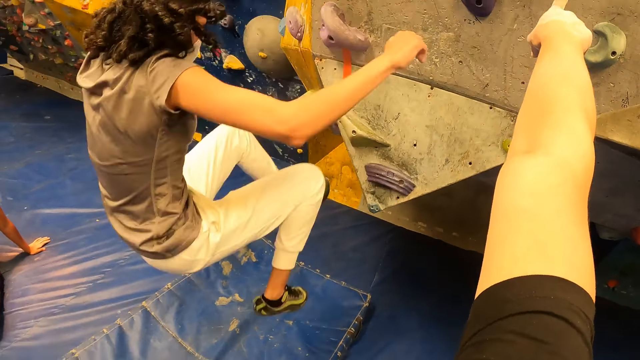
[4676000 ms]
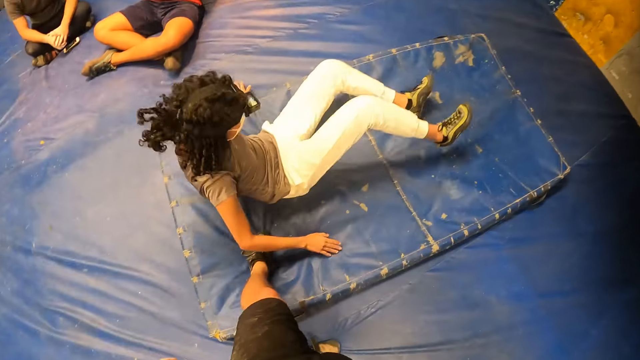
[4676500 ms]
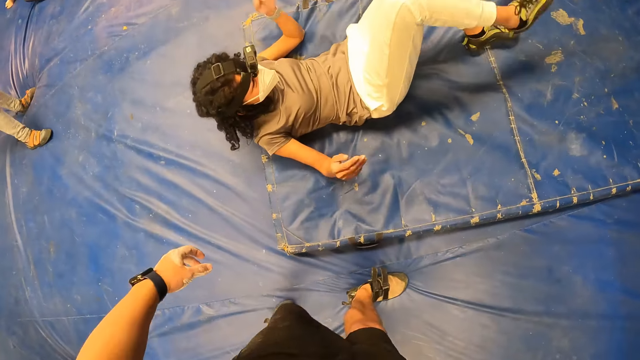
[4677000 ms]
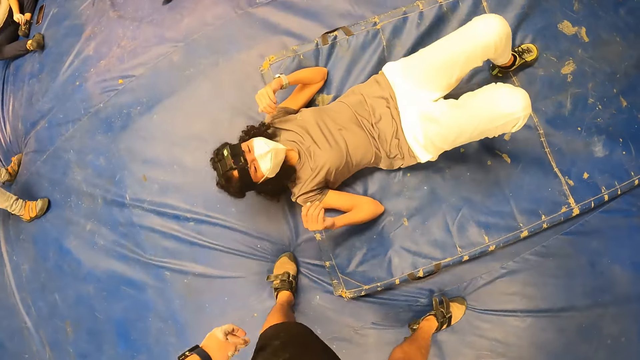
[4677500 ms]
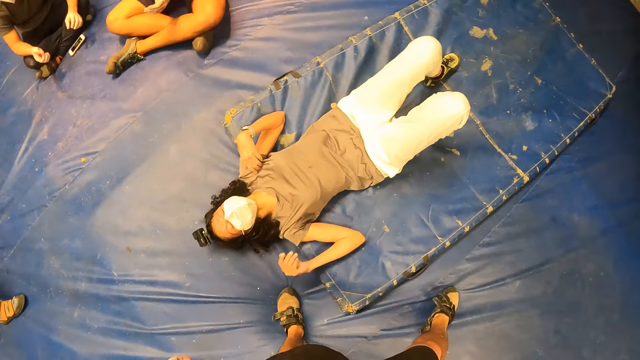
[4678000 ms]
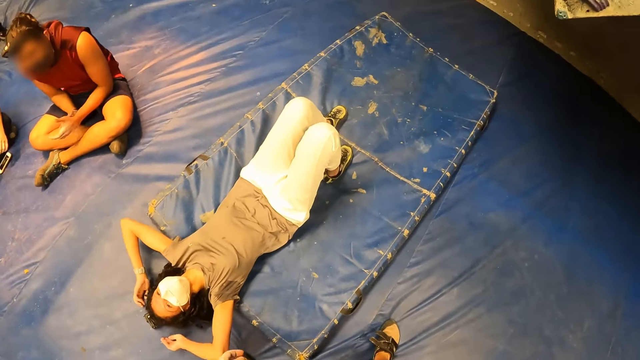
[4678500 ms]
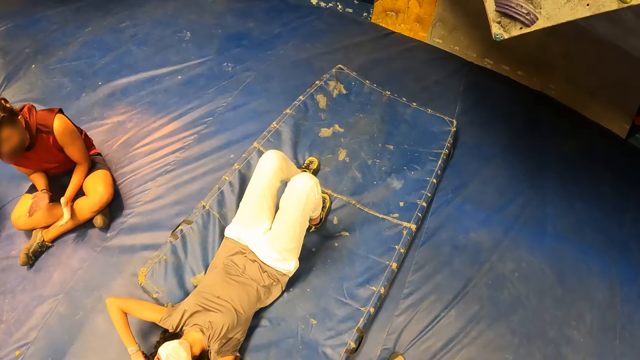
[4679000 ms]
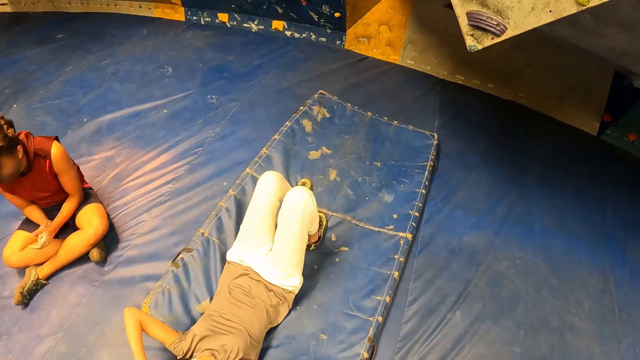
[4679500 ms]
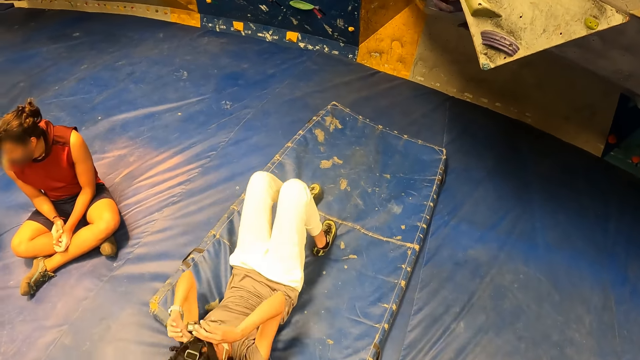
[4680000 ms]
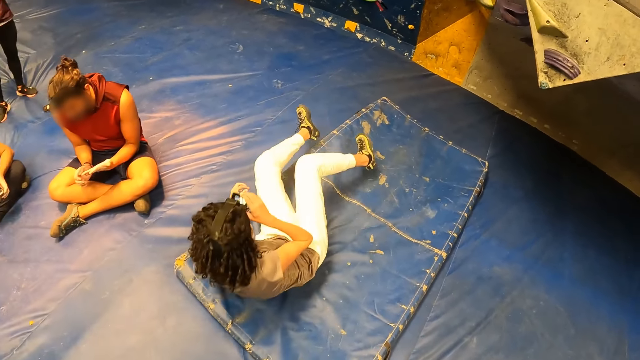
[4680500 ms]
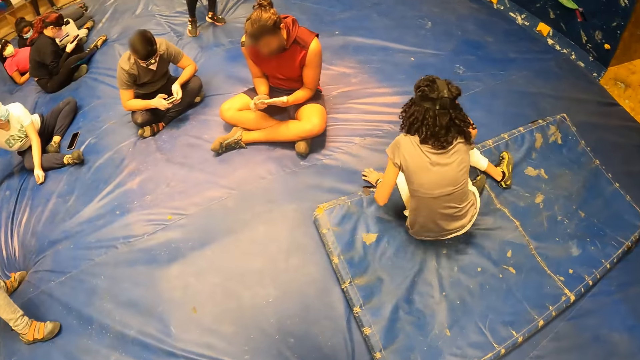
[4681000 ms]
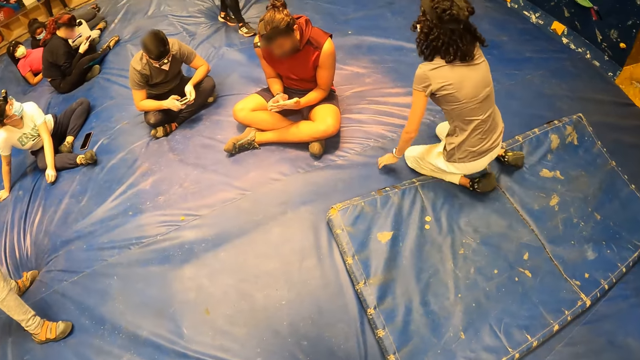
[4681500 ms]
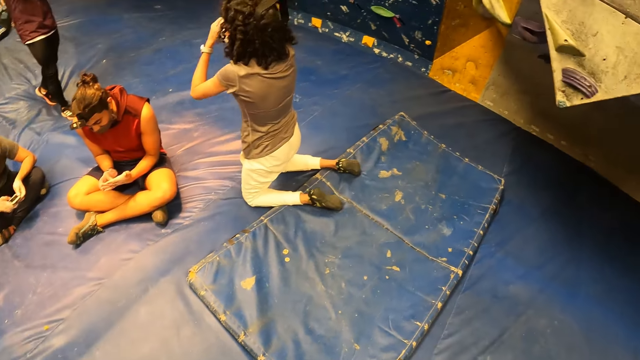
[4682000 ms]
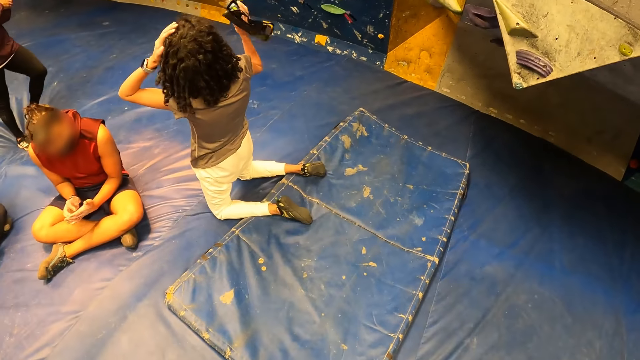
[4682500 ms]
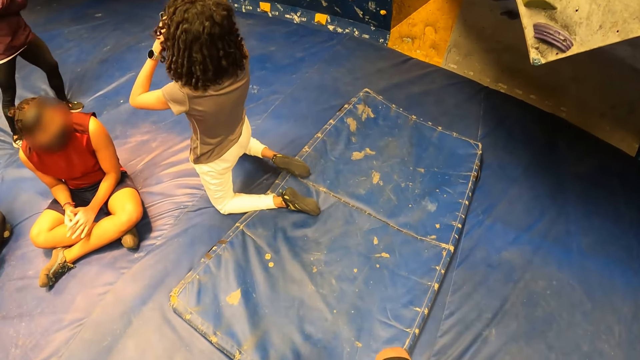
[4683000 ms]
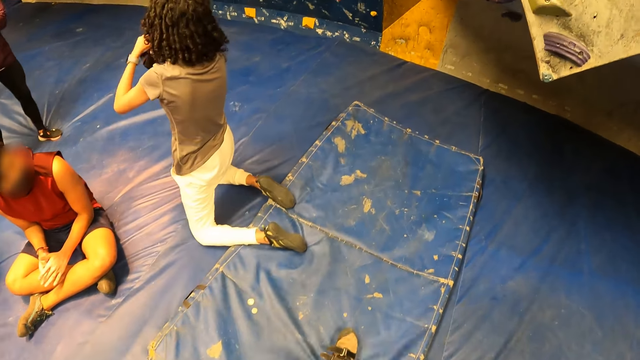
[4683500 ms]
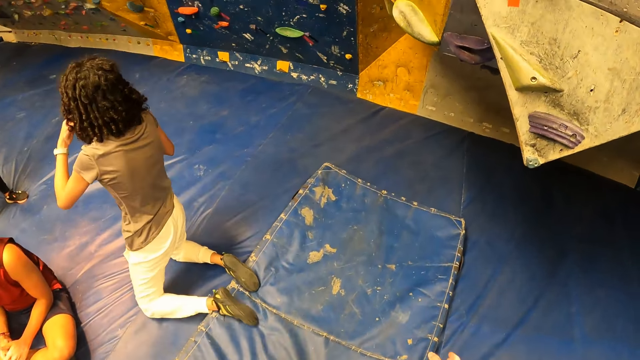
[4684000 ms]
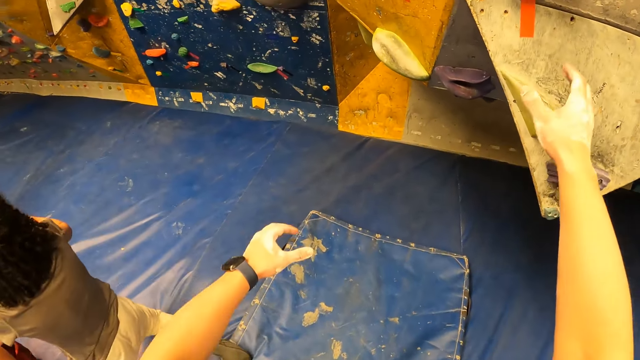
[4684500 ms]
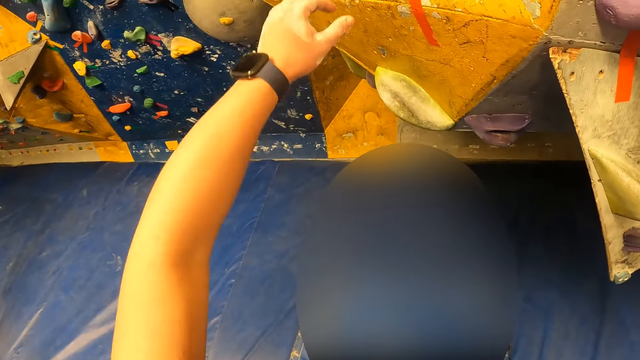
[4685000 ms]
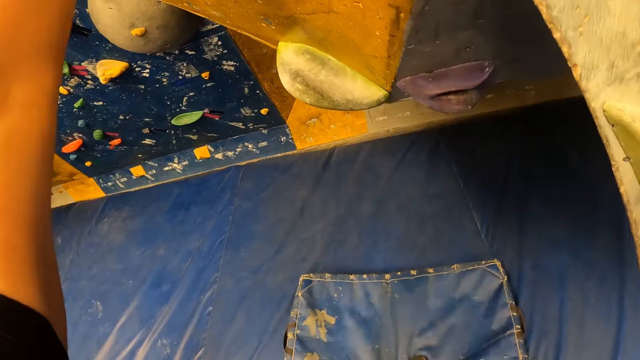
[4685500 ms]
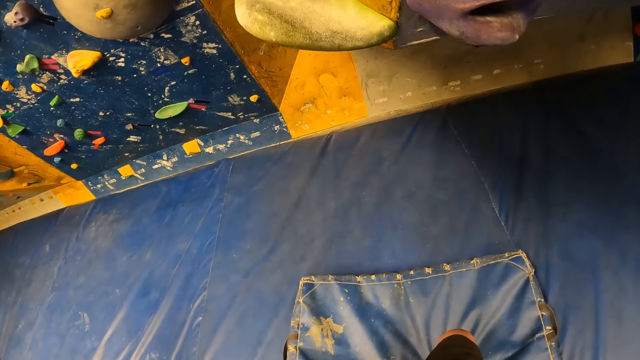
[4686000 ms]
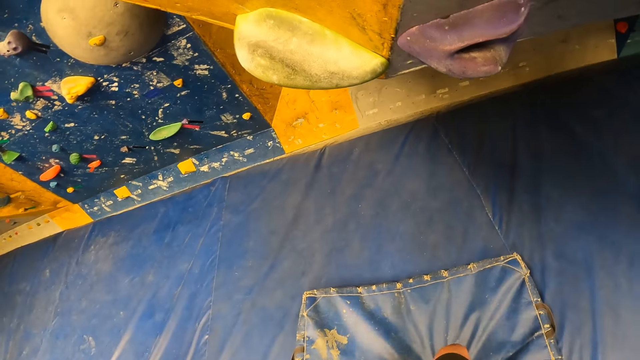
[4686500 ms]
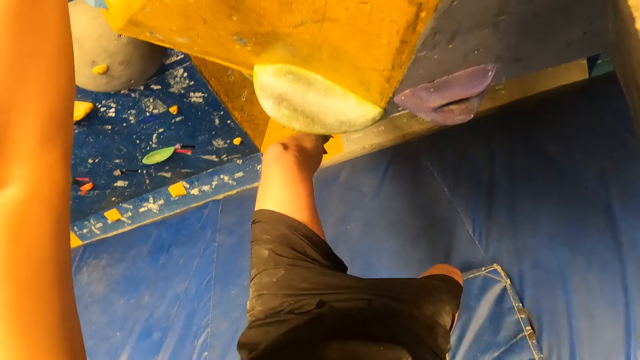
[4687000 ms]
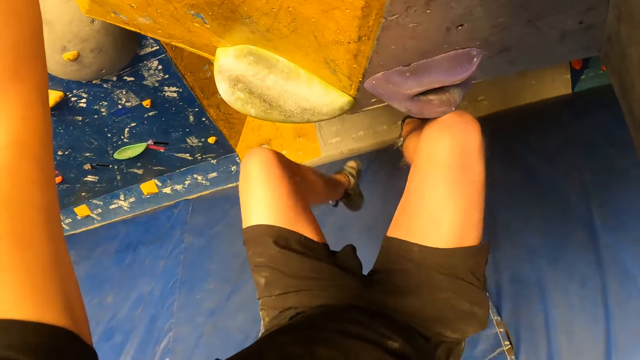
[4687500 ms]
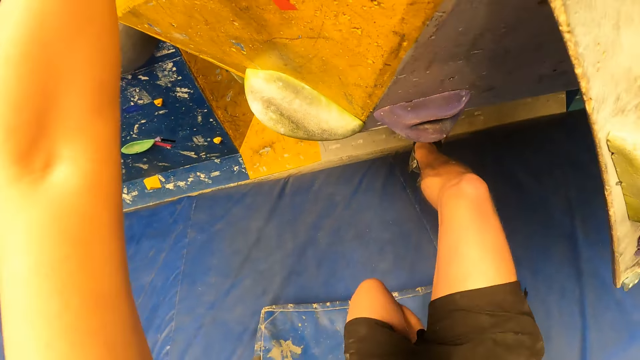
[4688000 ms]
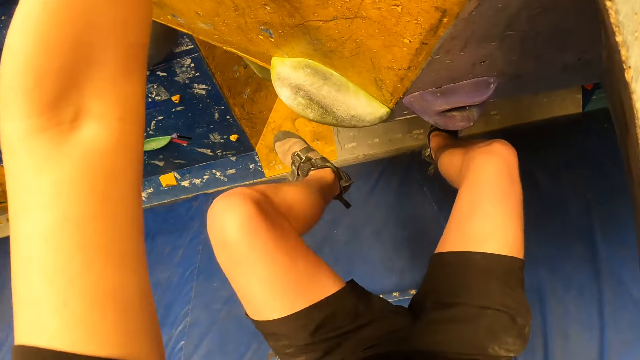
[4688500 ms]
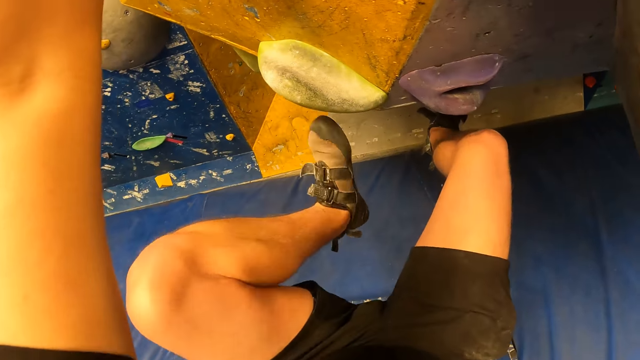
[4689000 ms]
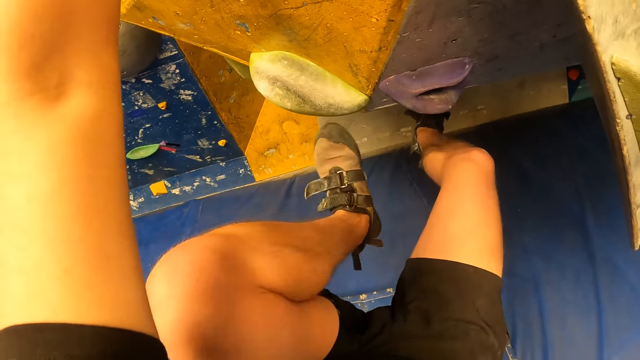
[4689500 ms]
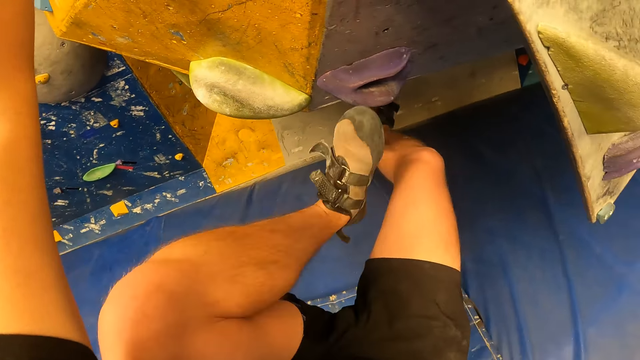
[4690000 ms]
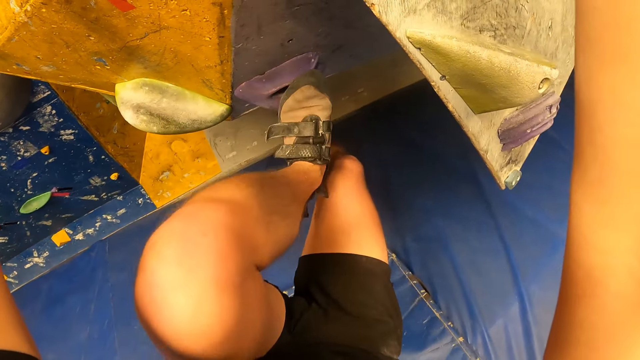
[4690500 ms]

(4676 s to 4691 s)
The woman falls from the bouldering wall to the ground. The camera wearer stretches the left leg to the woman. A man claps his hands. The woman kneels on the crash pad. The camera wearer looks around. The woman removes a camera from her head with her right hand. The woman touches her head with her left hand. The camera wearer moves to the climbing wall. They climb the bouldering wall.

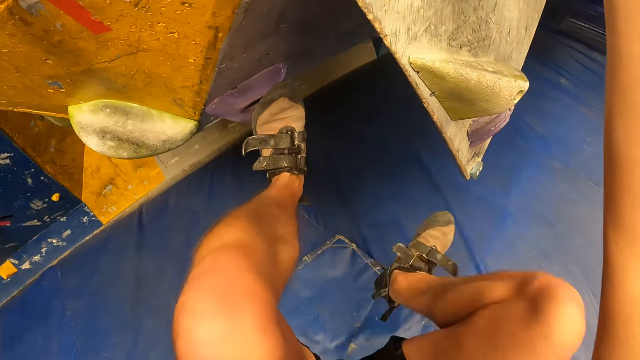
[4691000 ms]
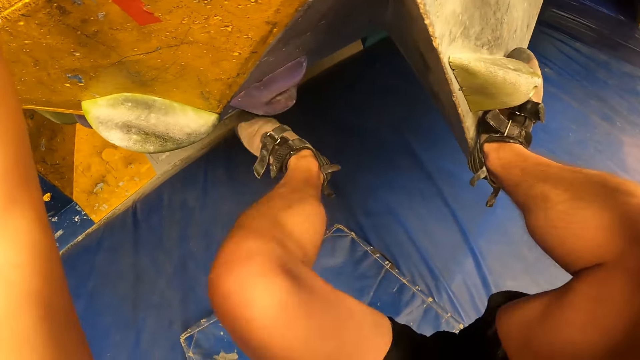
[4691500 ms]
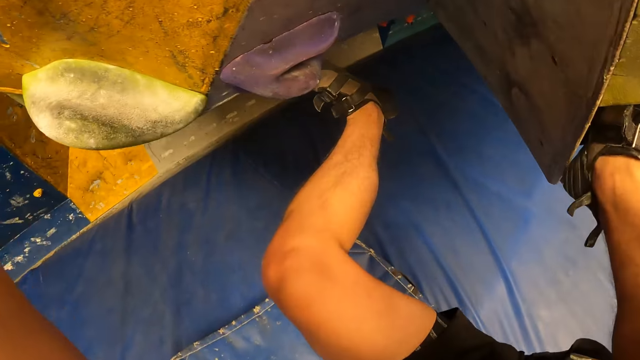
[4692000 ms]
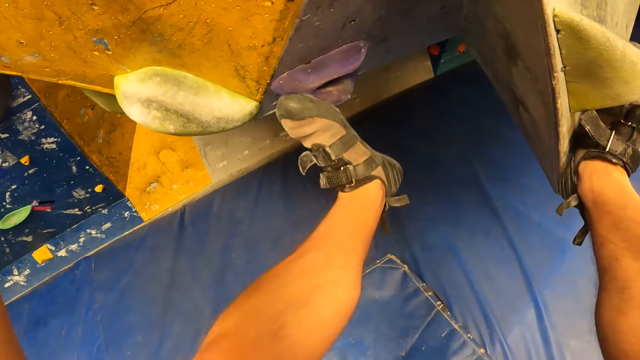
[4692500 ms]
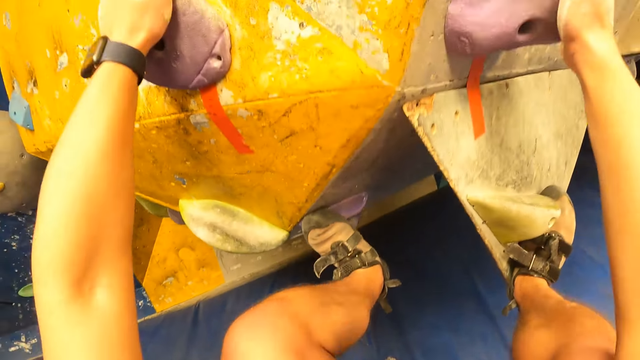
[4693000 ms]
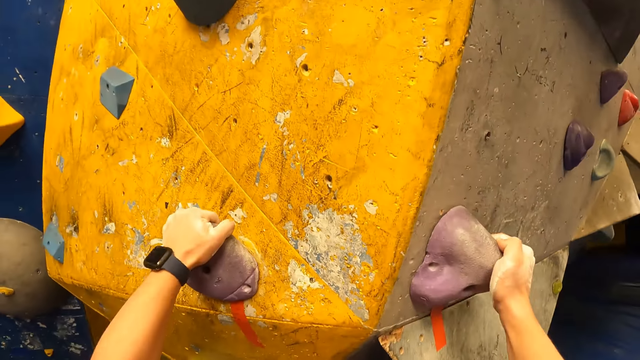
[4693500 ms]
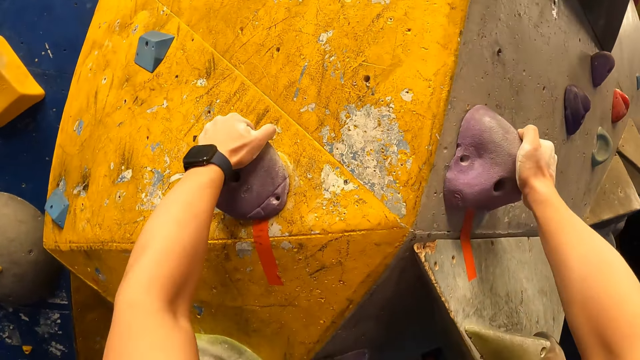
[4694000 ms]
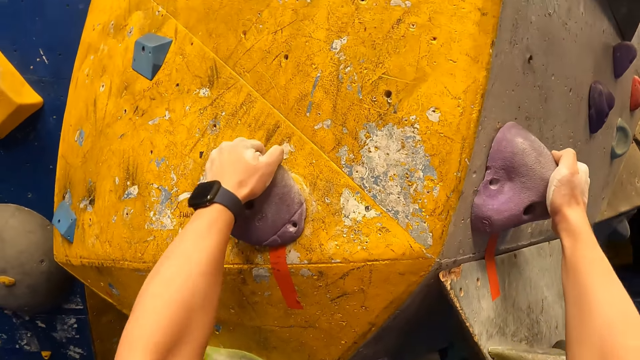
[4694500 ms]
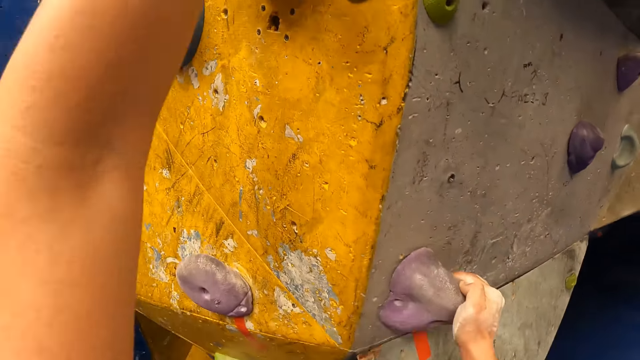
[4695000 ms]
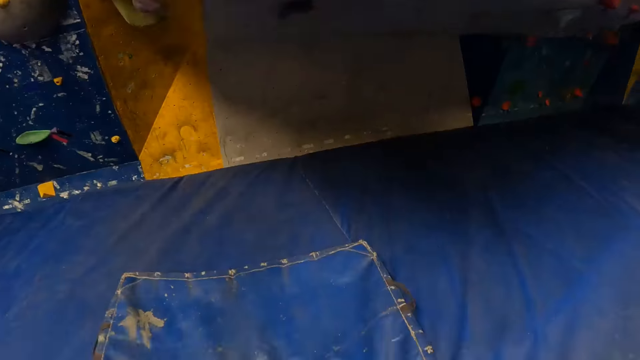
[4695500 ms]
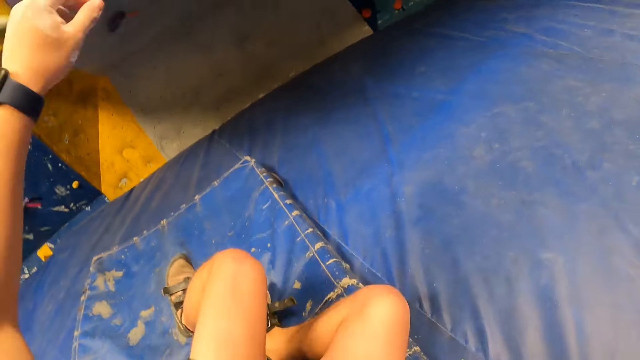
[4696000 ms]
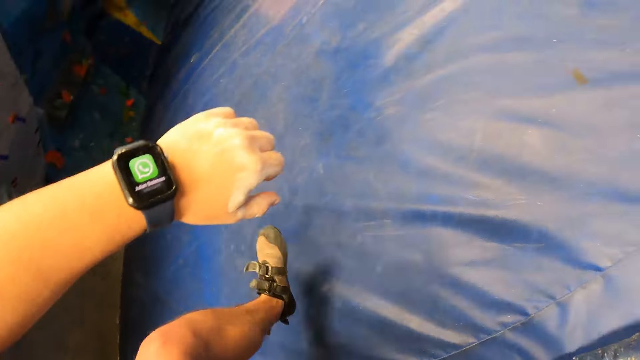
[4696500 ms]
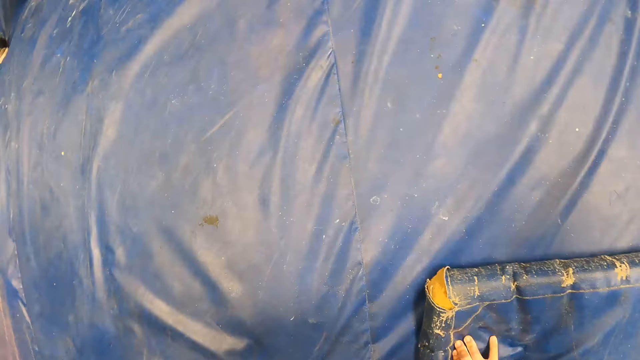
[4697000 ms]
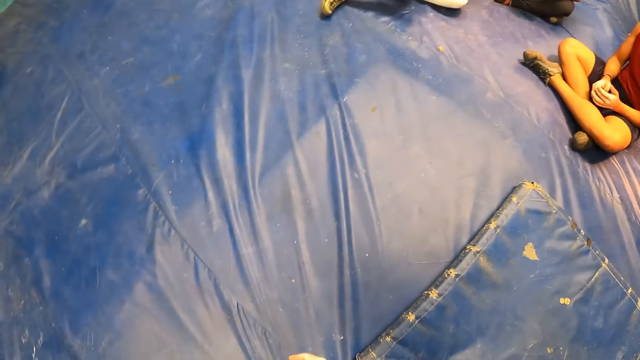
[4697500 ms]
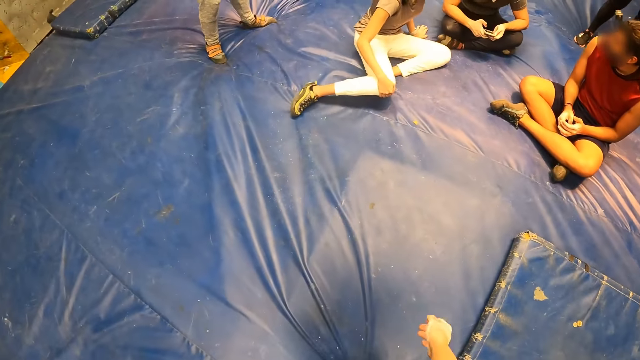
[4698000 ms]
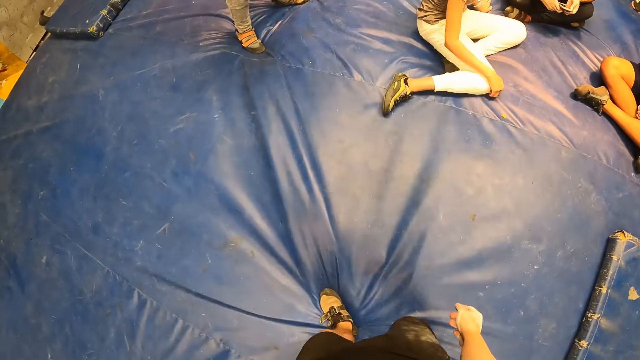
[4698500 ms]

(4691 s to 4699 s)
The camera wearer looks around. They fall from the bouldering wall to the crash pad. They look at a watch. They stand from the ground. They move around.
